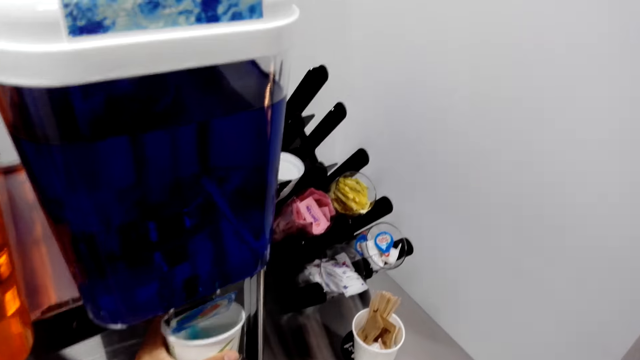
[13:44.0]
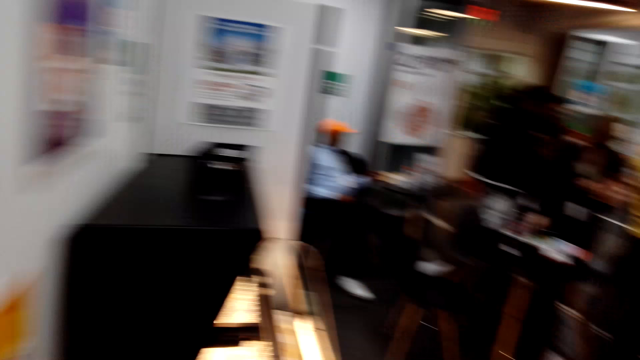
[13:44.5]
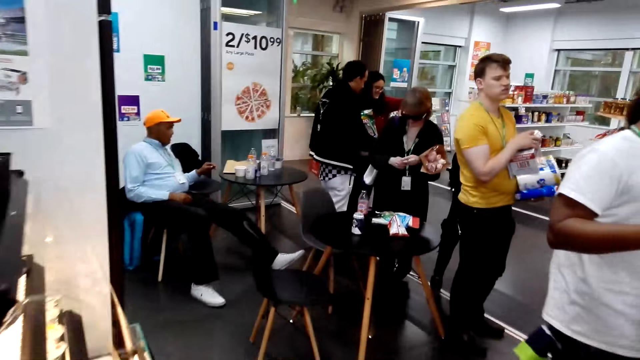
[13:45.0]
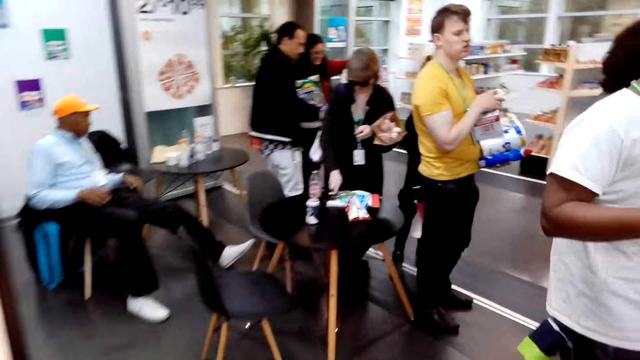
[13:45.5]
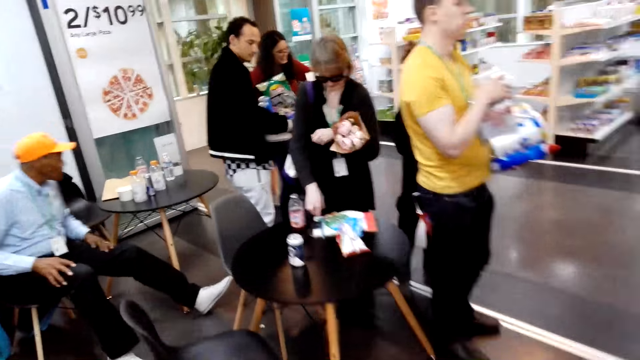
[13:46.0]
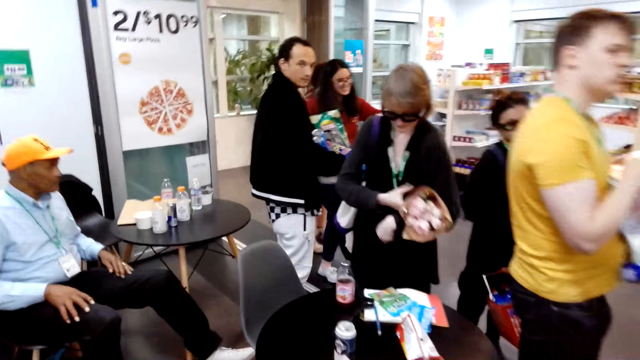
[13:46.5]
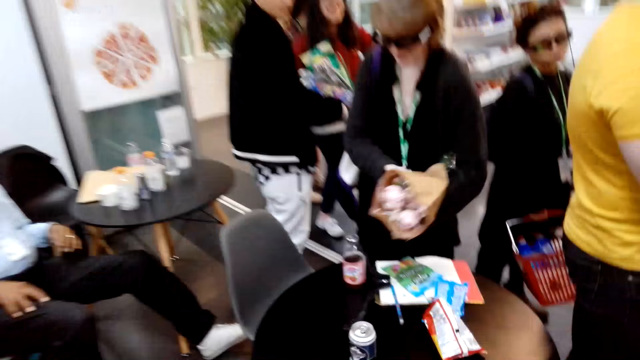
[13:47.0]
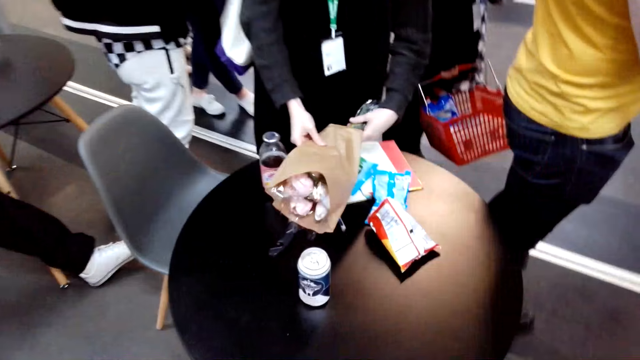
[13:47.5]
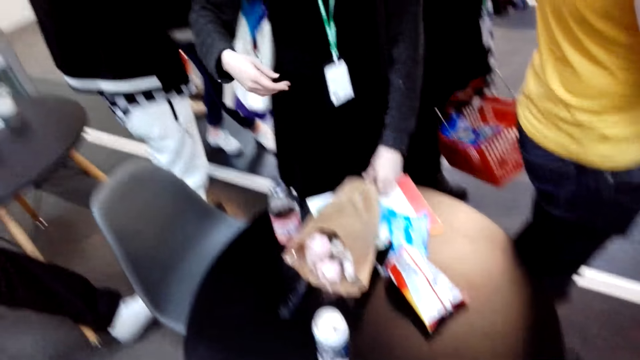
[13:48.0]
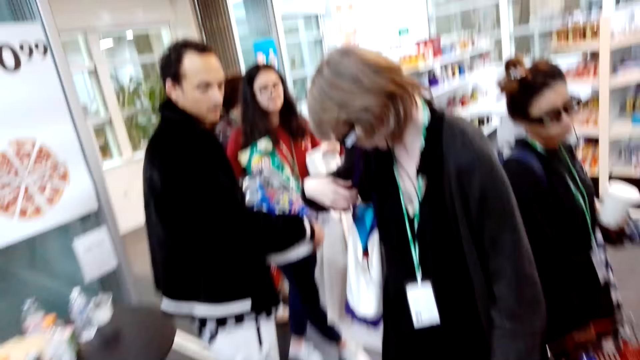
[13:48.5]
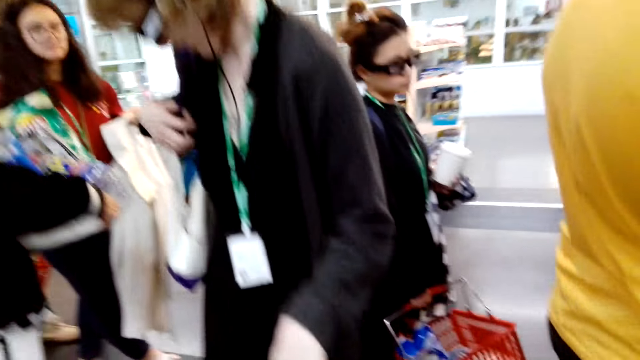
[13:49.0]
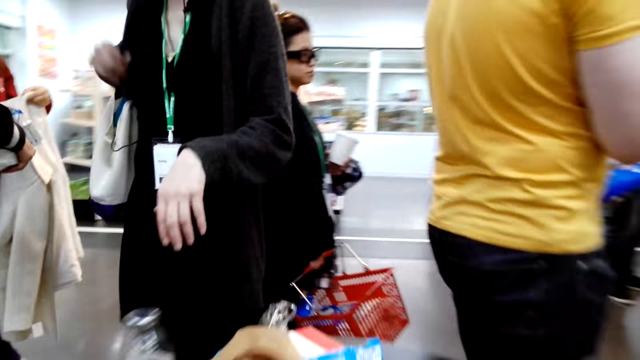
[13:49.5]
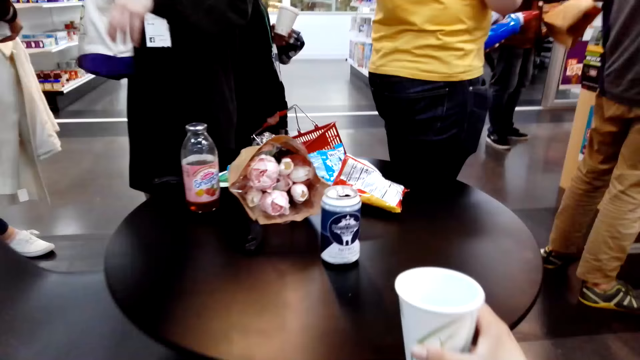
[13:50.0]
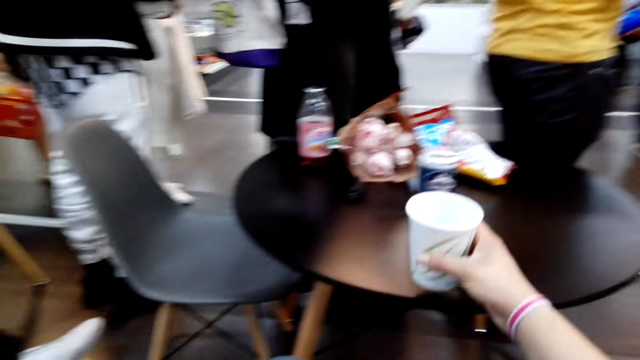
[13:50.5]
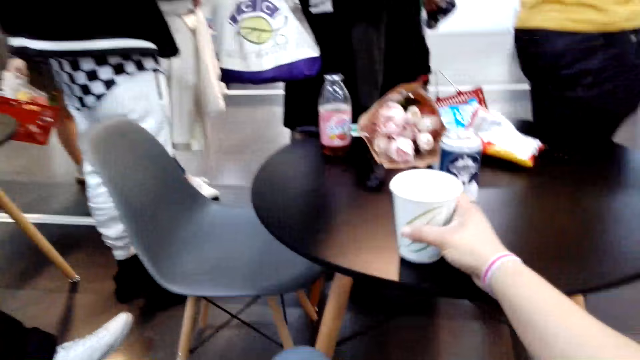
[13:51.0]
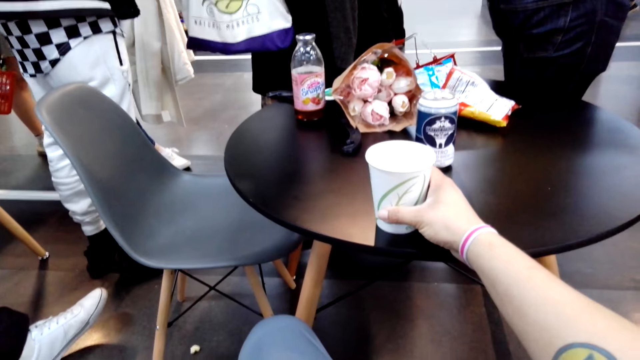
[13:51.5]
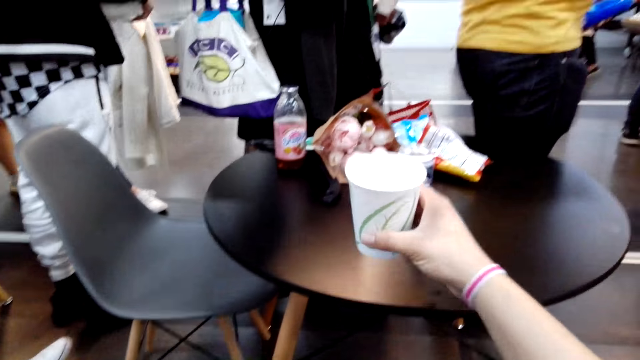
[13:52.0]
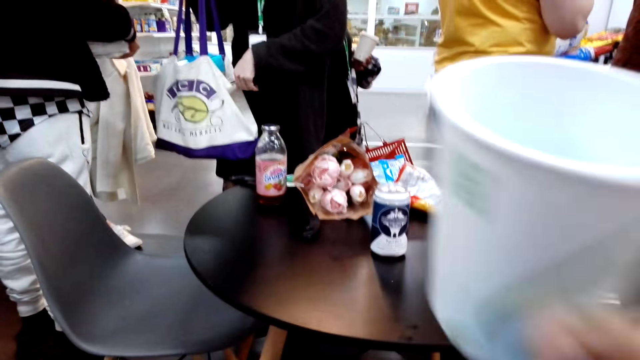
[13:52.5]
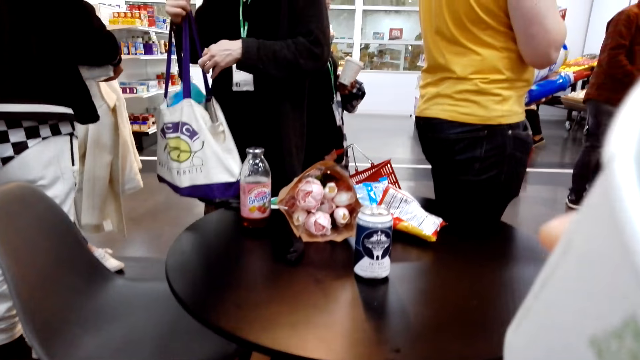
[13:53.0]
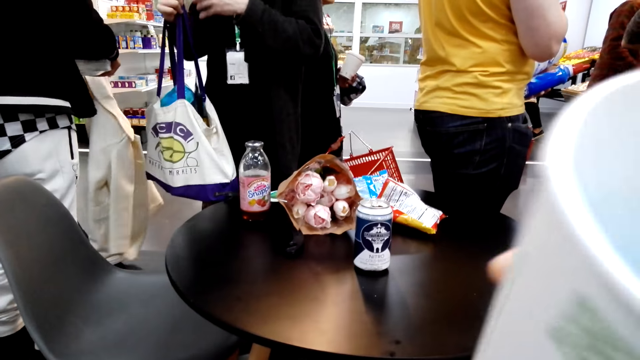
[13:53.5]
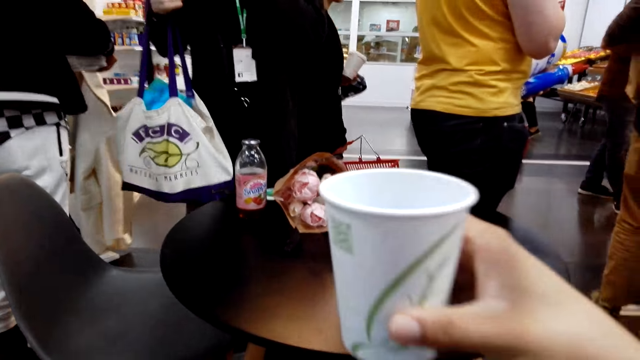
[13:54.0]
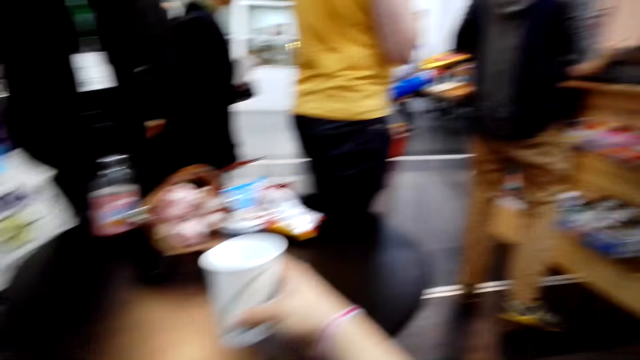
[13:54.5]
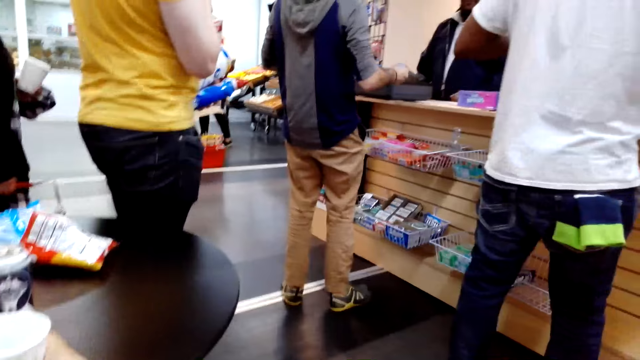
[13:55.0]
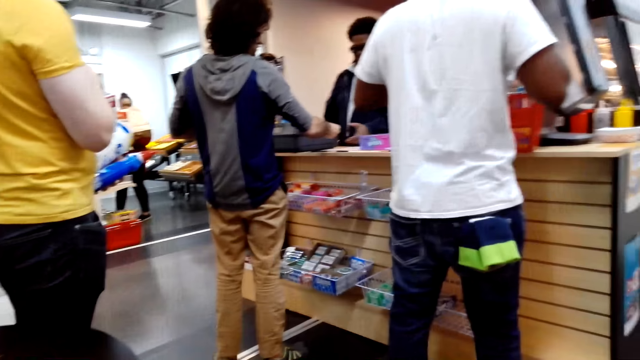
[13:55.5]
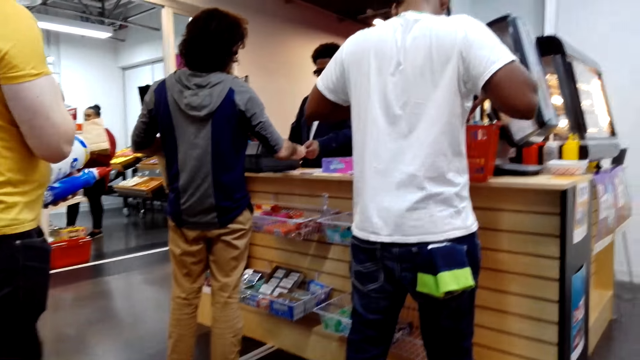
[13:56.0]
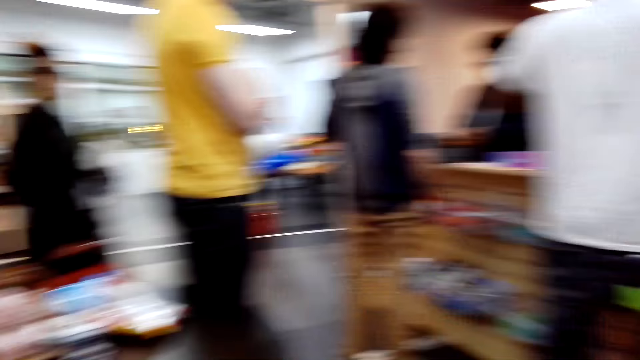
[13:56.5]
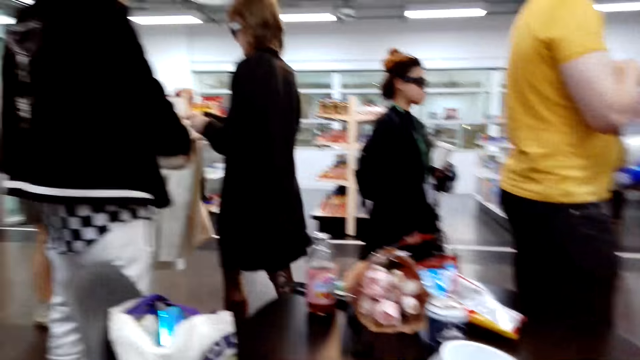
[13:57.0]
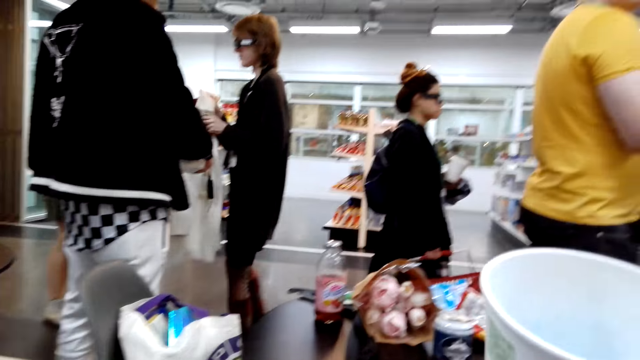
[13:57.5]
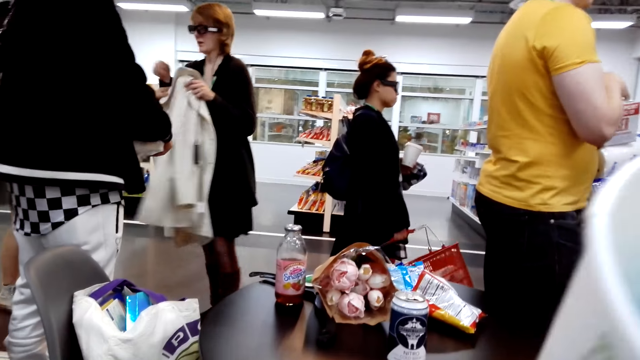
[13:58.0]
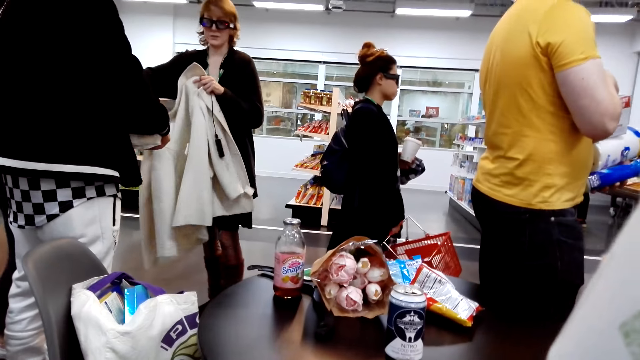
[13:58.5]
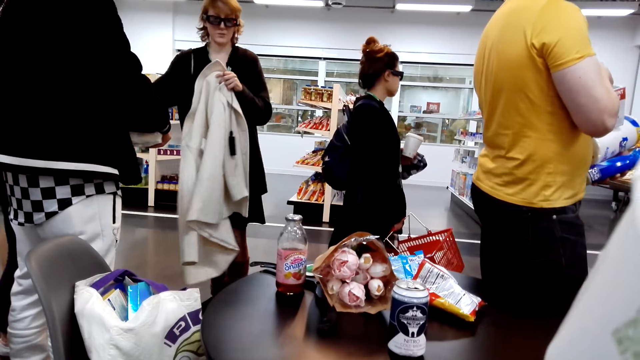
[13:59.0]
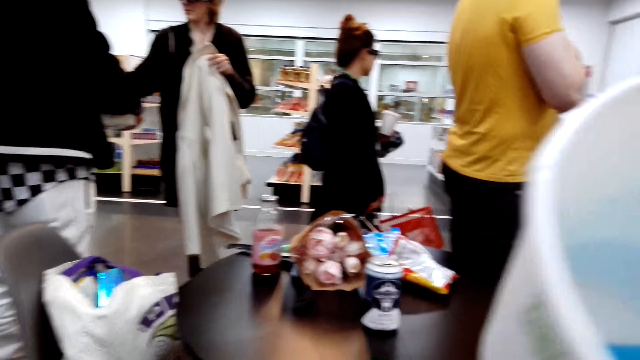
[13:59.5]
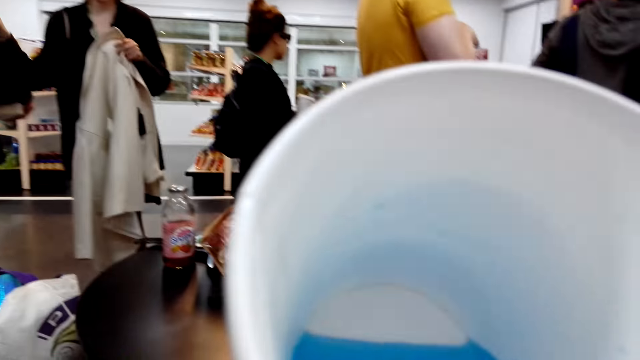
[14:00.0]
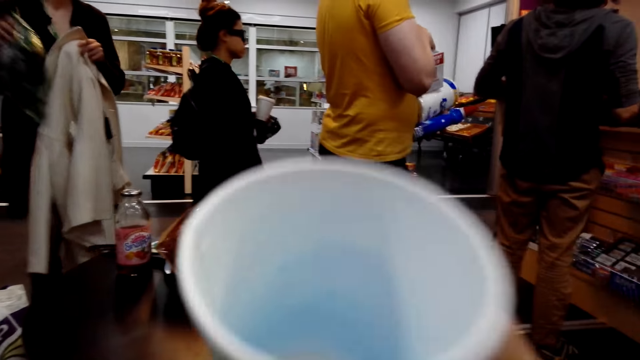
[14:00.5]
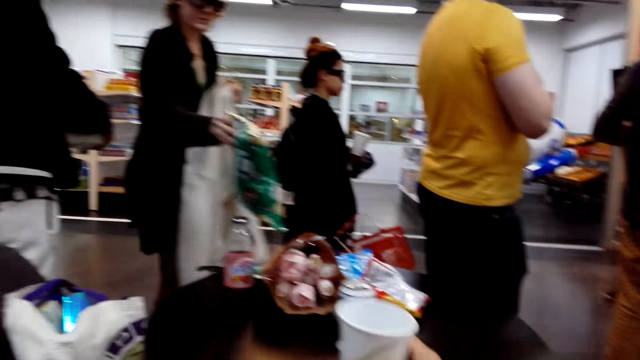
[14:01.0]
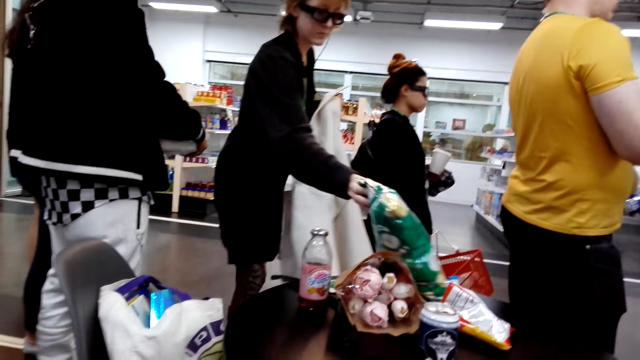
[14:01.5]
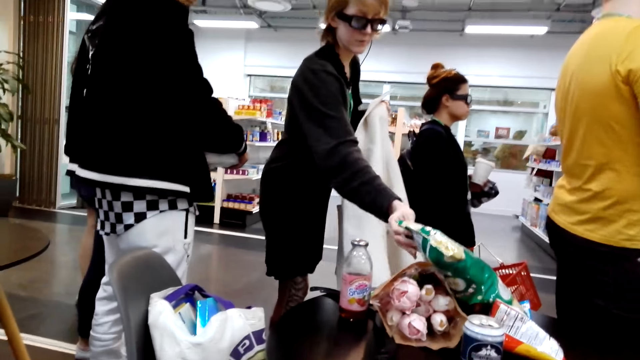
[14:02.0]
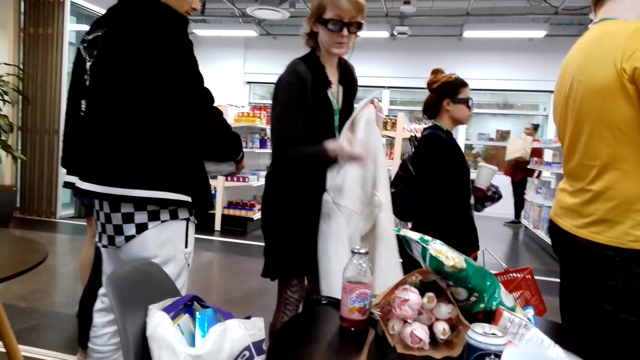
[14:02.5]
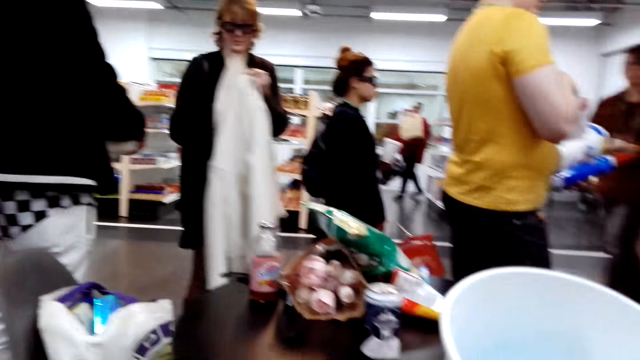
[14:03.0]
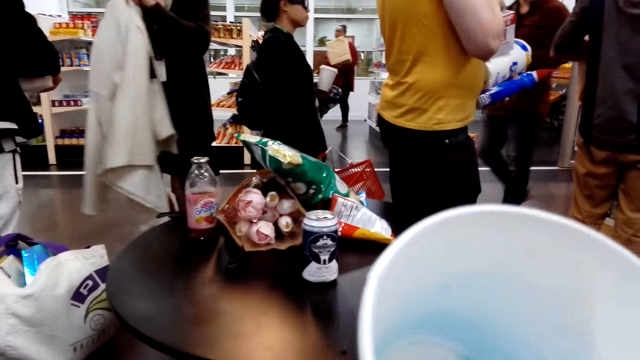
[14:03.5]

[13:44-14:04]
The camera wearer moves around. They sit down. They place a tumbler on the table. They pick the tumbler on the table. They drink from the tumbler. They place the tumbler on the table. They drink from the tumbler.
